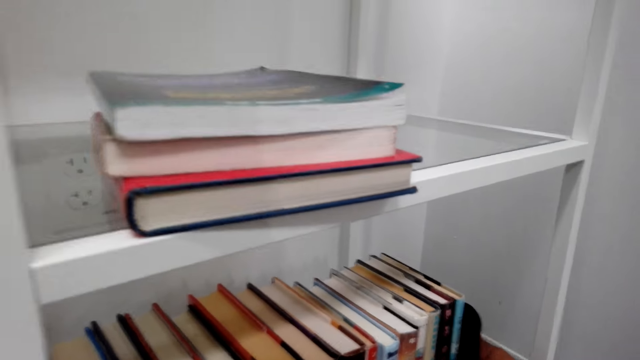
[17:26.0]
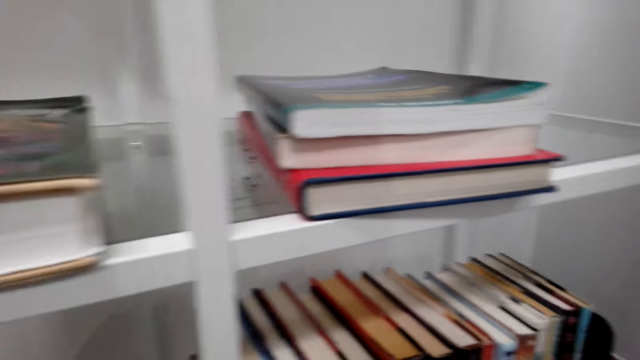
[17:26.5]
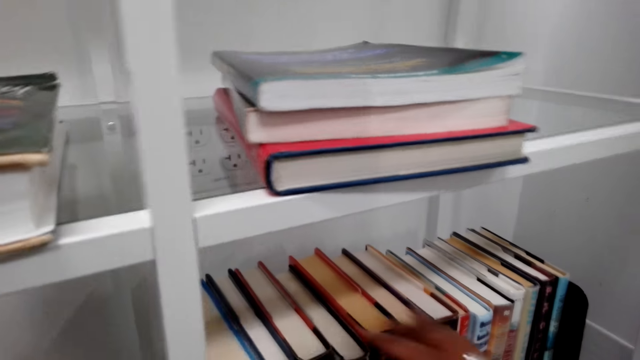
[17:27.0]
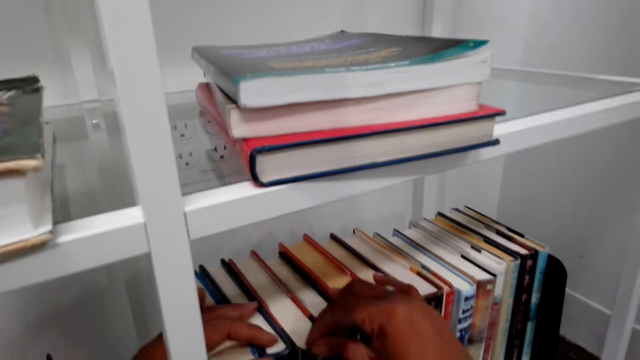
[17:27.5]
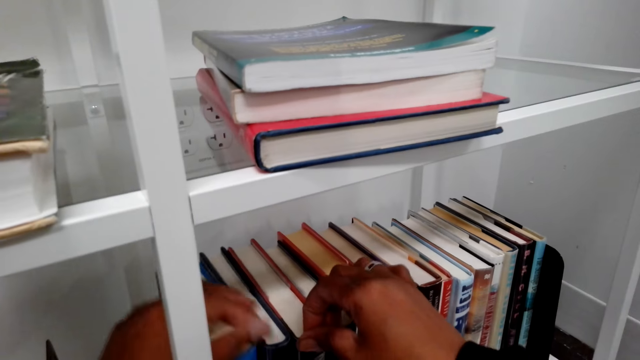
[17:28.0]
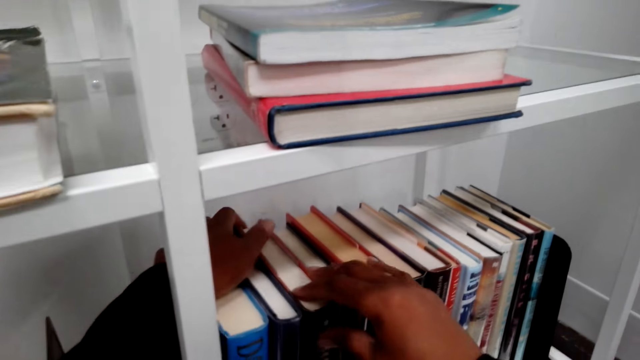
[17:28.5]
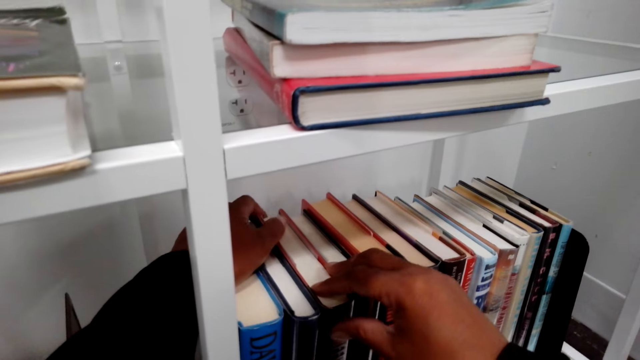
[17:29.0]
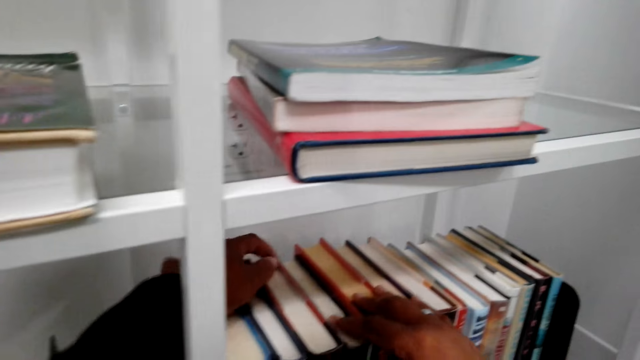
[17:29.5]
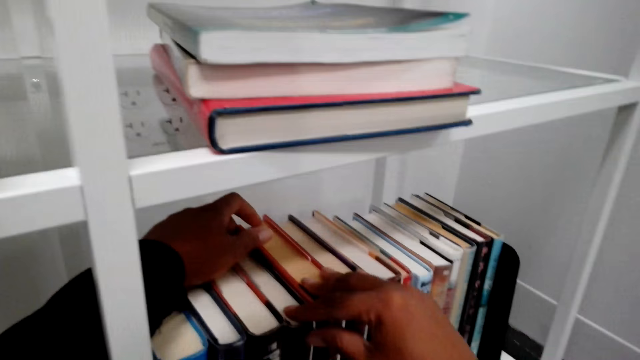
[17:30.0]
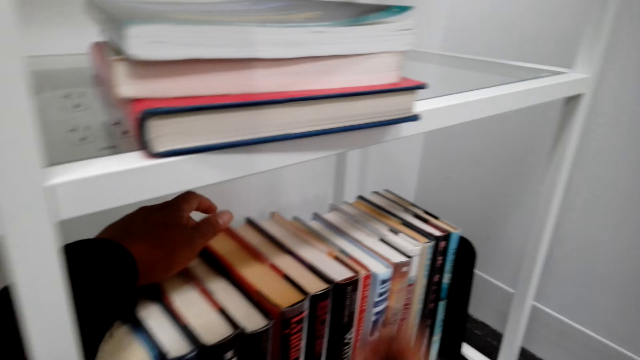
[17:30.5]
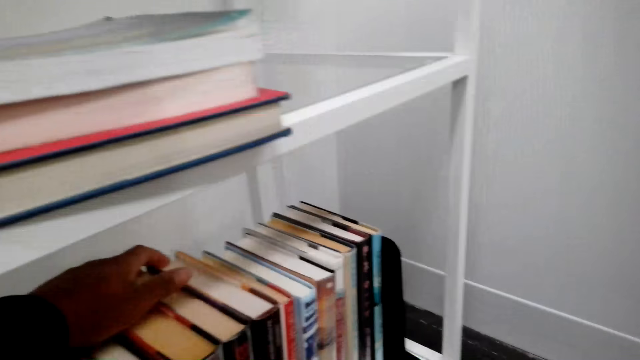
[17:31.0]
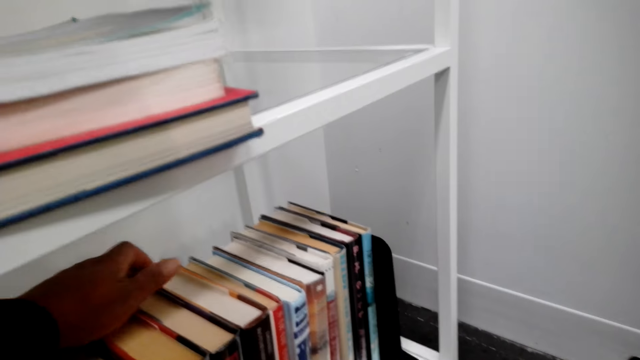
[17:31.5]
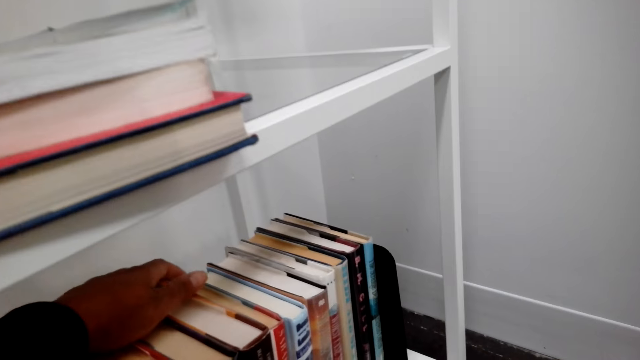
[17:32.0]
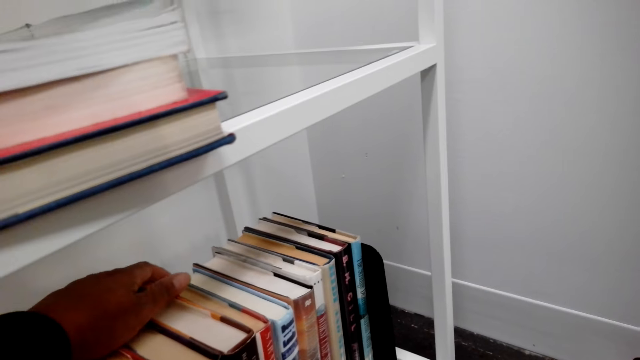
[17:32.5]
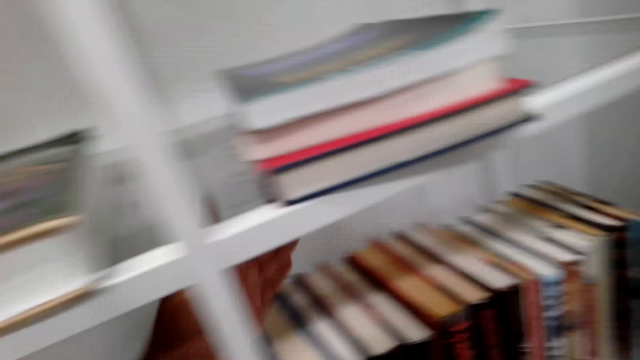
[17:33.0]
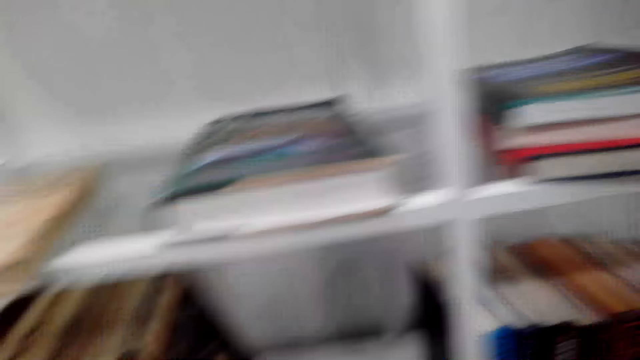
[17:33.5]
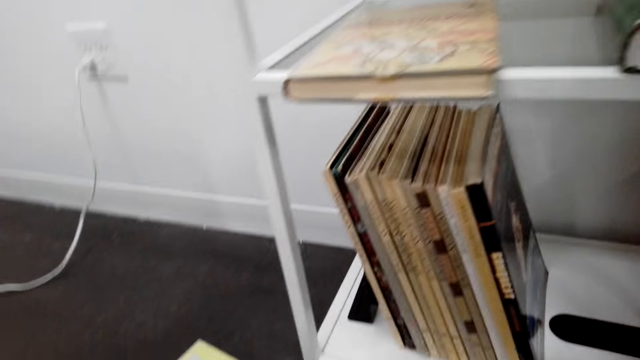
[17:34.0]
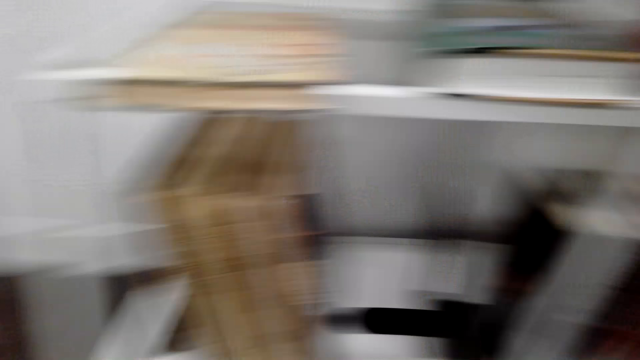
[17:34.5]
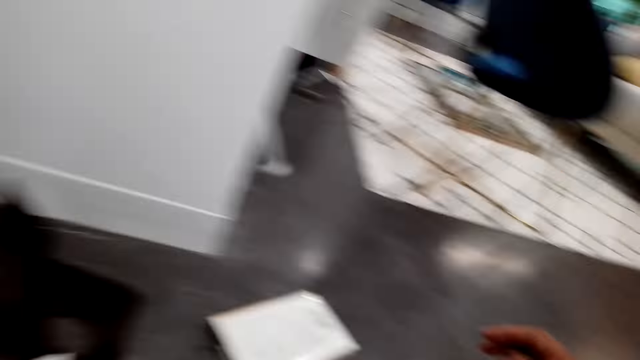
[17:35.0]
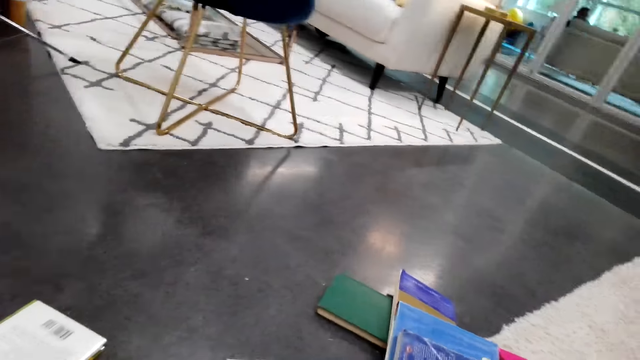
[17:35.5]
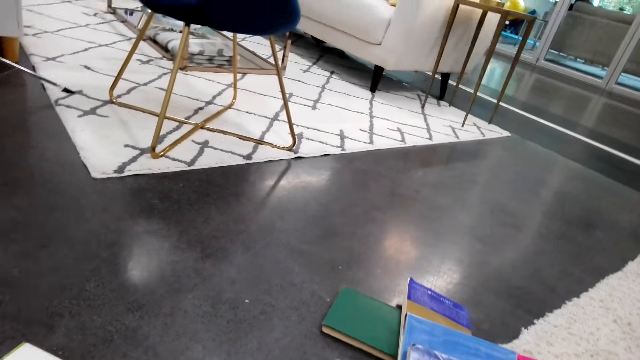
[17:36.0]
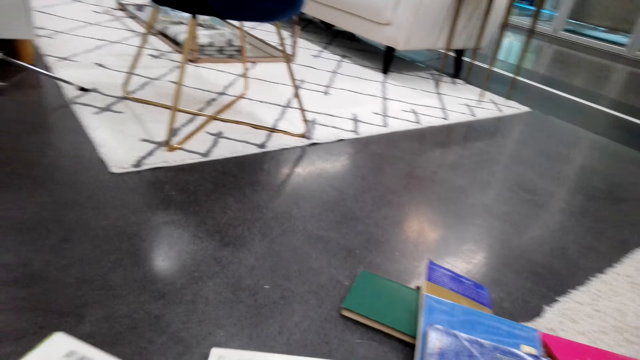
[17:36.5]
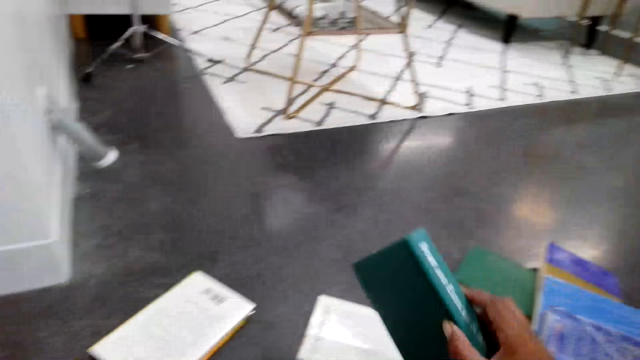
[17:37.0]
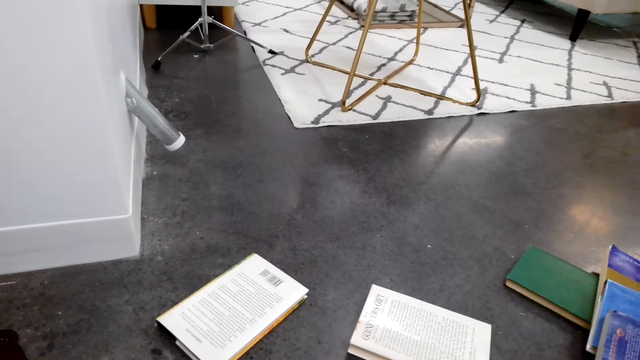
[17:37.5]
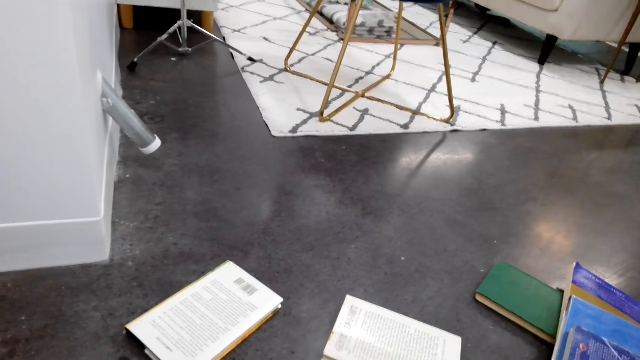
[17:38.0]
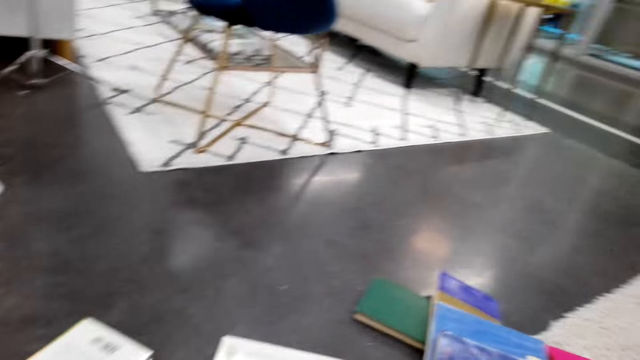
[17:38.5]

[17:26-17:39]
The camera wearer adjusts the arrangement of the books. They make the books in the shelf. They do something. They take a book from the floor.

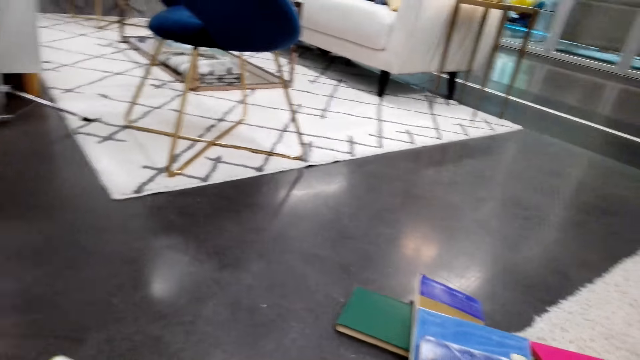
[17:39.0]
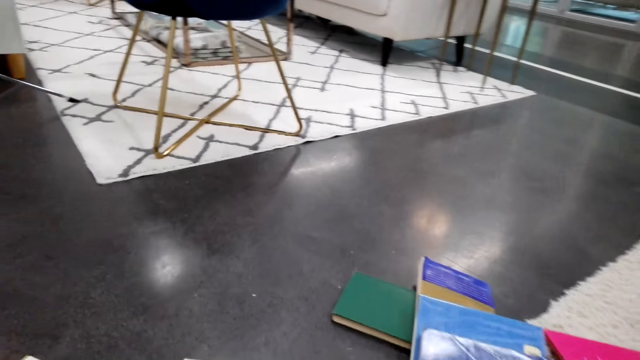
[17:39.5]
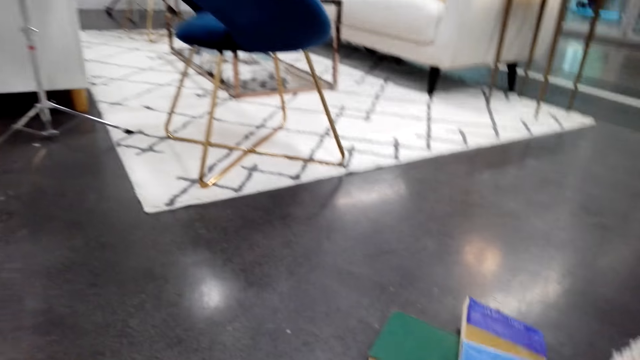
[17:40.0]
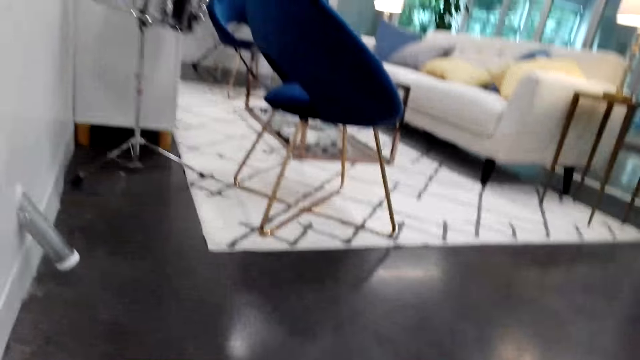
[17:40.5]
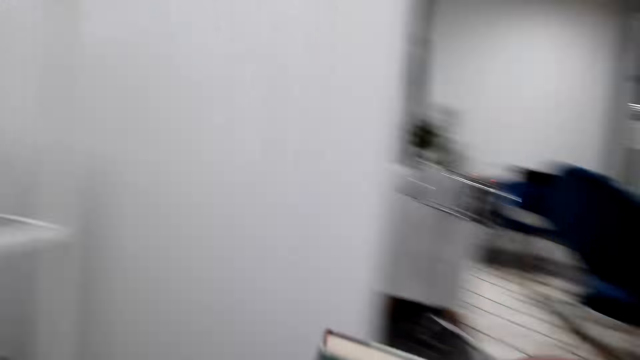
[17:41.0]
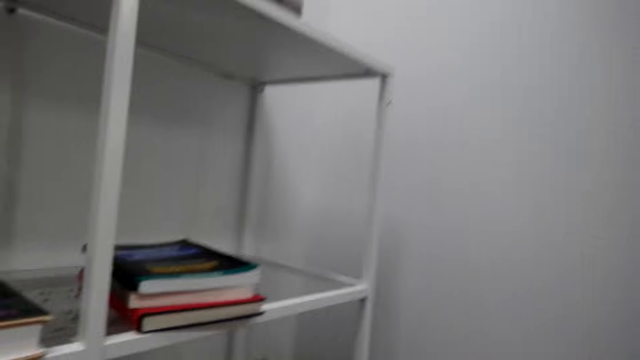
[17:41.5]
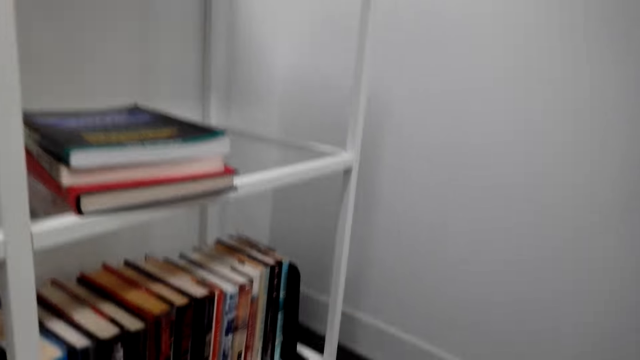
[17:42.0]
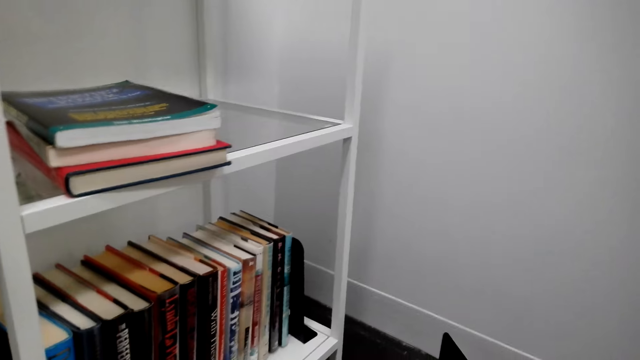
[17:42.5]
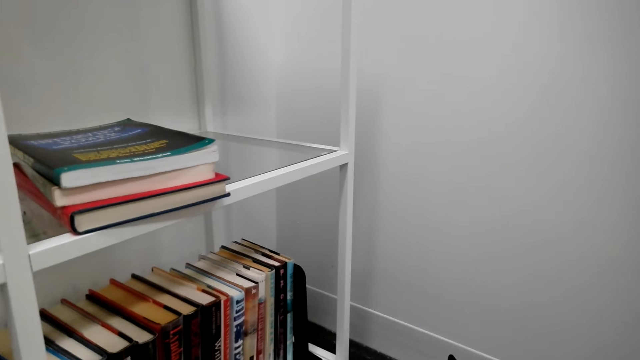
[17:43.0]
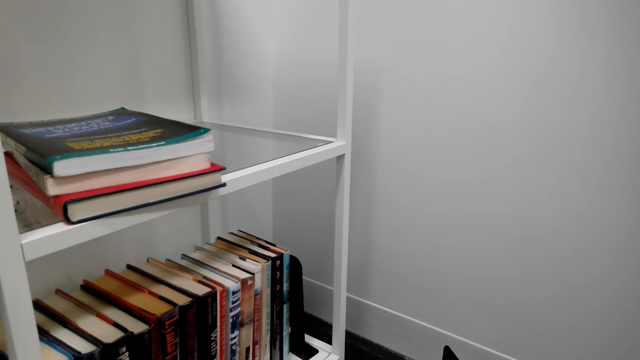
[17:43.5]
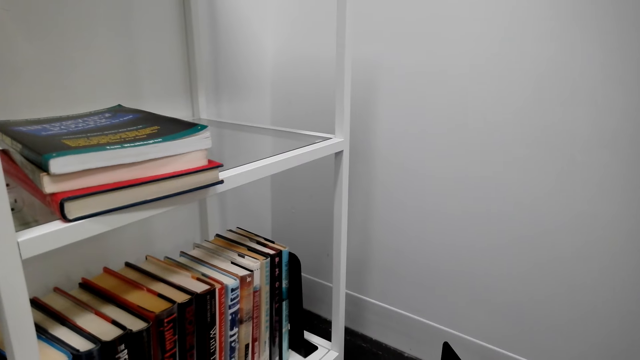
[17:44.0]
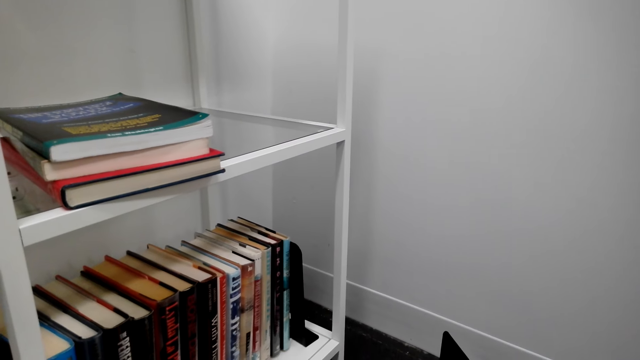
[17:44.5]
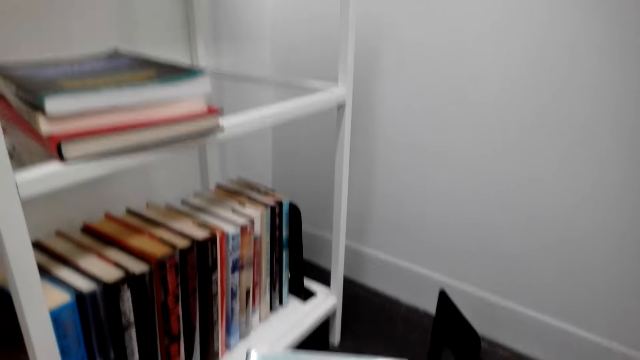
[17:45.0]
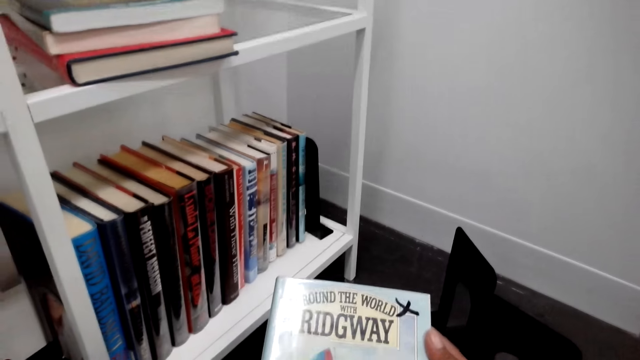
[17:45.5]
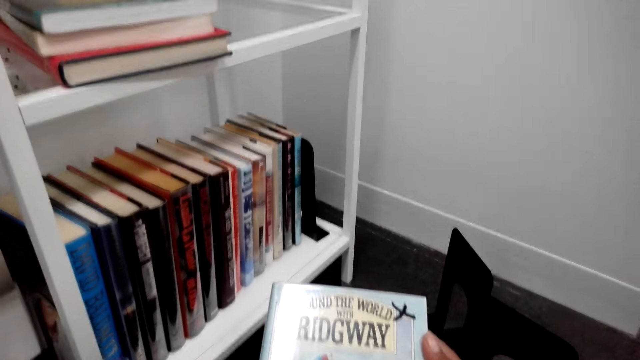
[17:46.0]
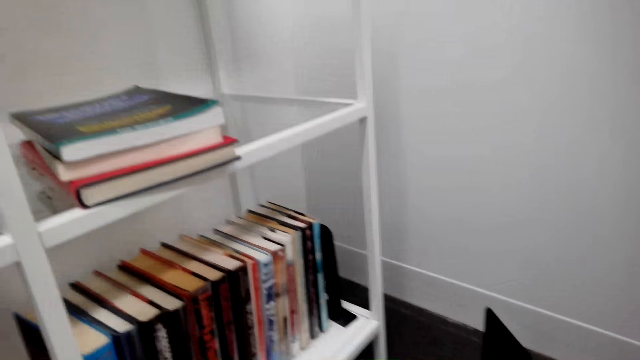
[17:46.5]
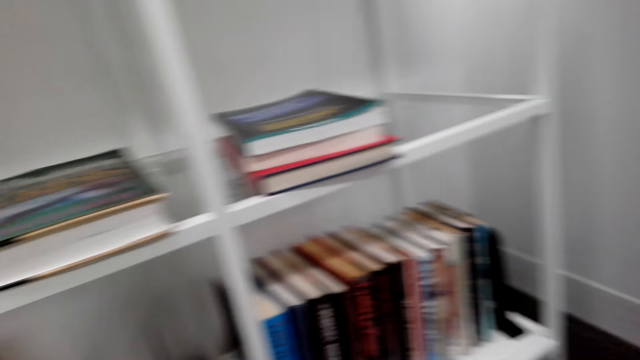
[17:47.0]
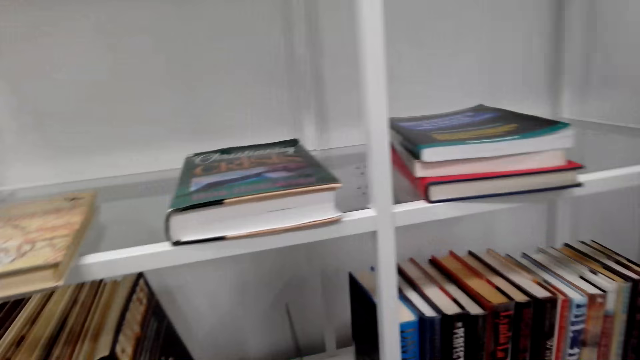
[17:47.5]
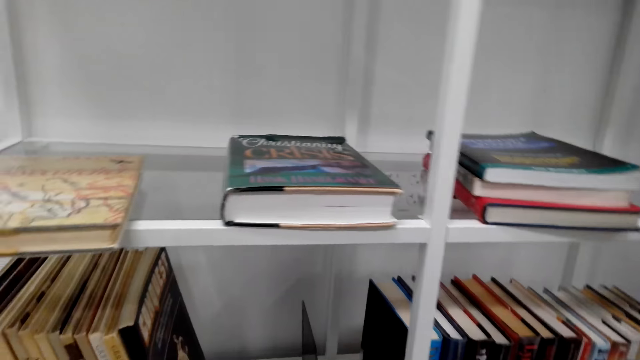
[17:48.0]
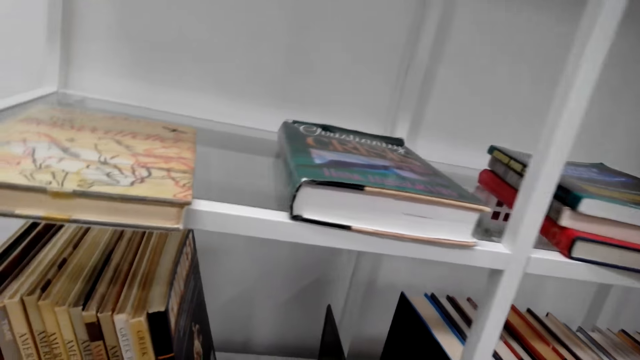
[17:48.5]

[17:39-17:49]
The camera wearer does something. They look at the cover of the book.
